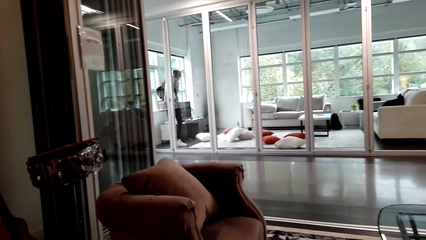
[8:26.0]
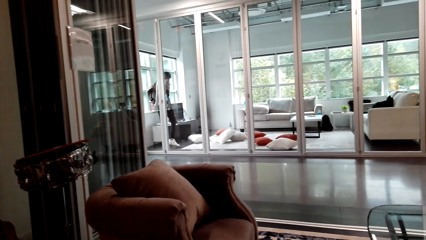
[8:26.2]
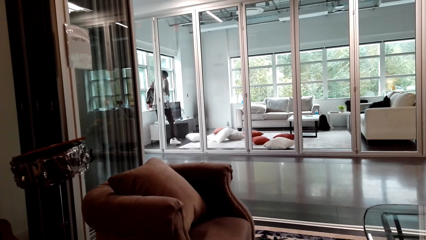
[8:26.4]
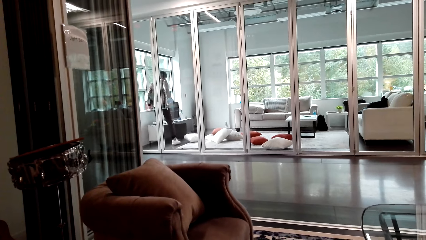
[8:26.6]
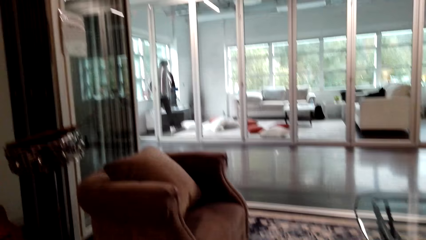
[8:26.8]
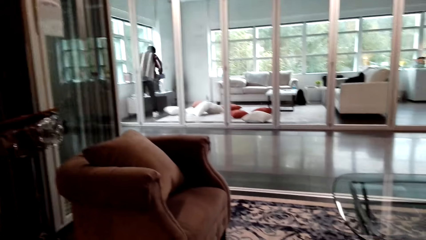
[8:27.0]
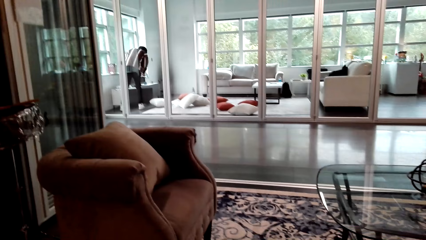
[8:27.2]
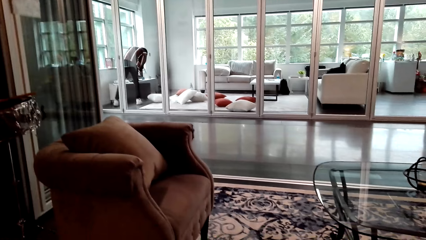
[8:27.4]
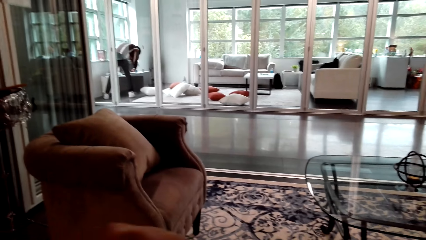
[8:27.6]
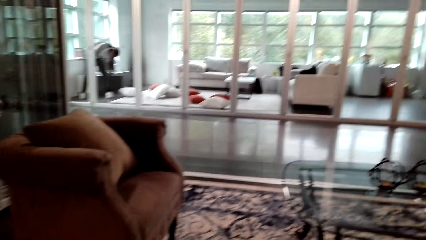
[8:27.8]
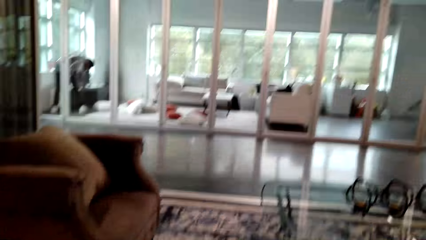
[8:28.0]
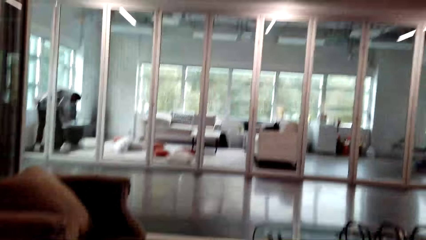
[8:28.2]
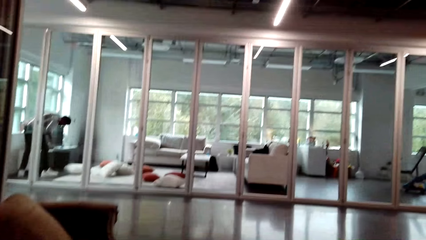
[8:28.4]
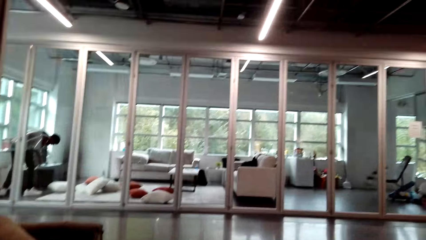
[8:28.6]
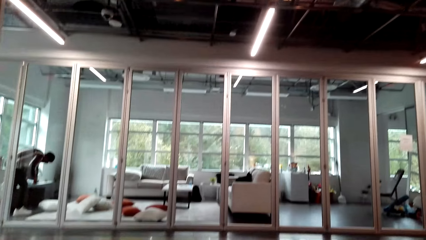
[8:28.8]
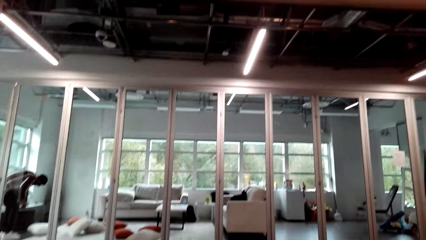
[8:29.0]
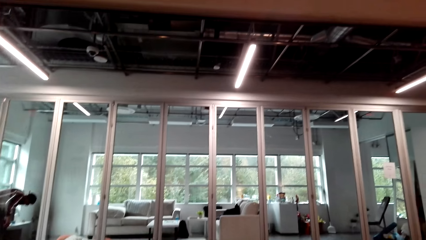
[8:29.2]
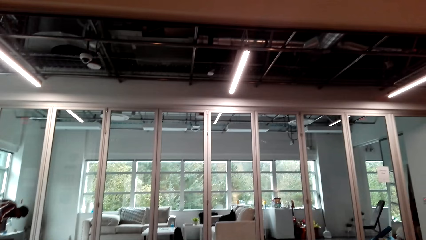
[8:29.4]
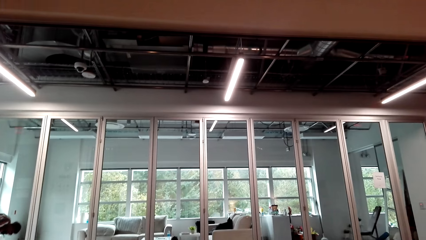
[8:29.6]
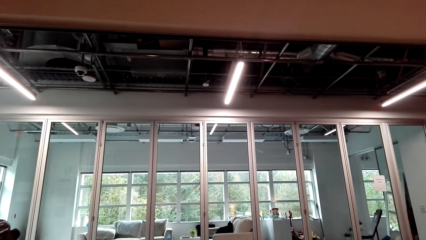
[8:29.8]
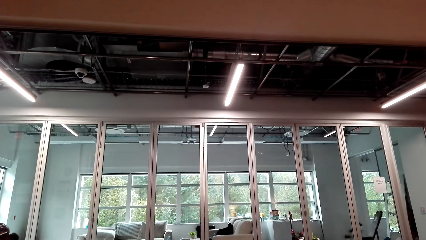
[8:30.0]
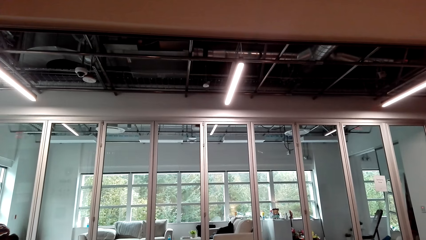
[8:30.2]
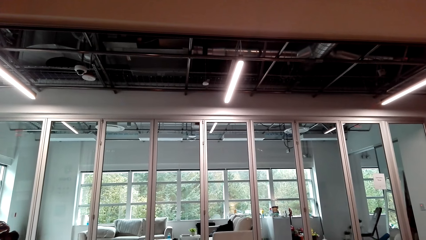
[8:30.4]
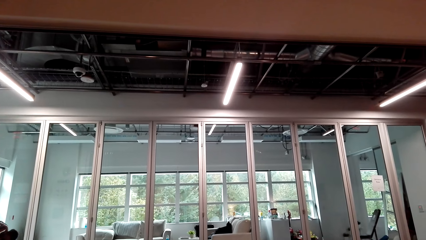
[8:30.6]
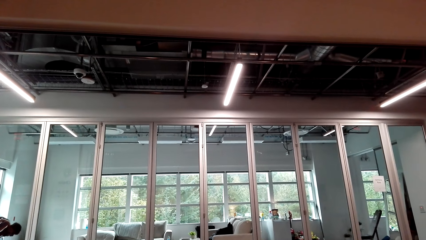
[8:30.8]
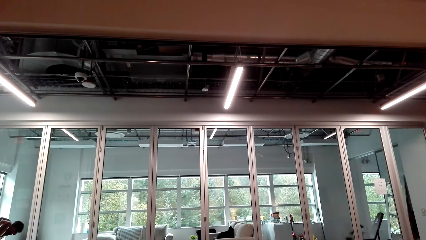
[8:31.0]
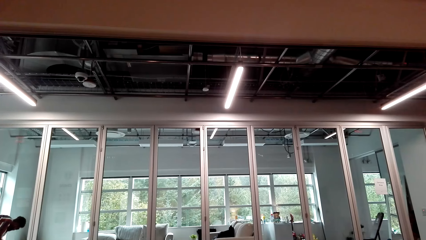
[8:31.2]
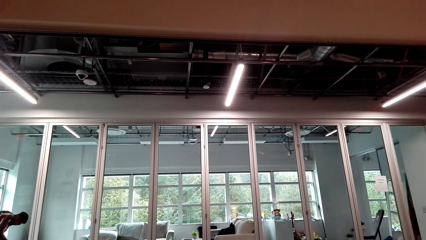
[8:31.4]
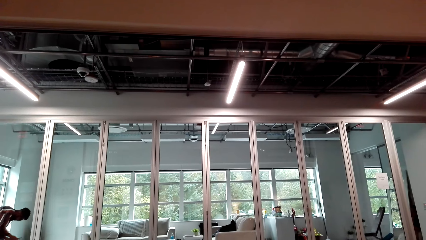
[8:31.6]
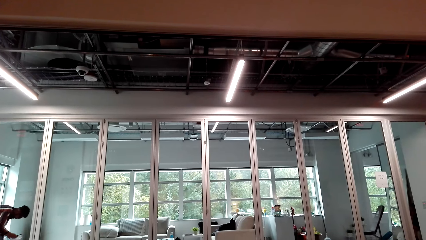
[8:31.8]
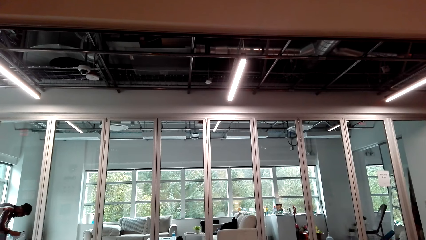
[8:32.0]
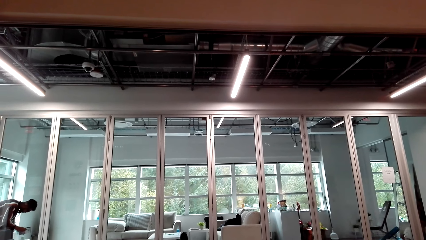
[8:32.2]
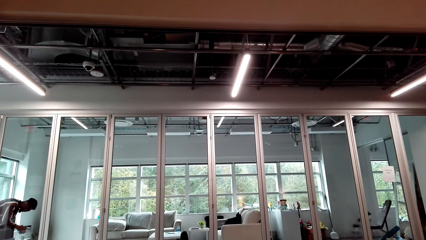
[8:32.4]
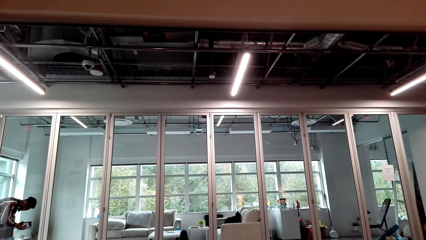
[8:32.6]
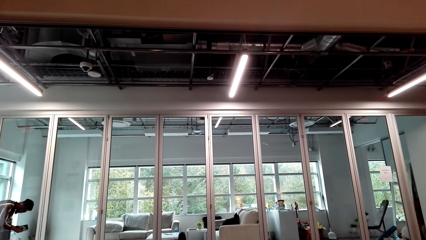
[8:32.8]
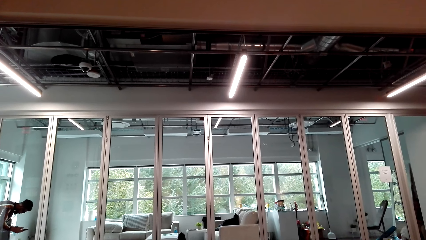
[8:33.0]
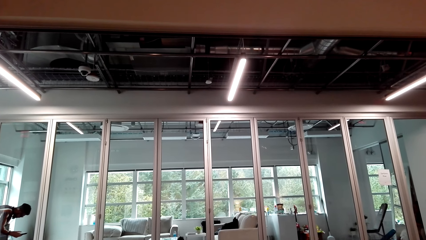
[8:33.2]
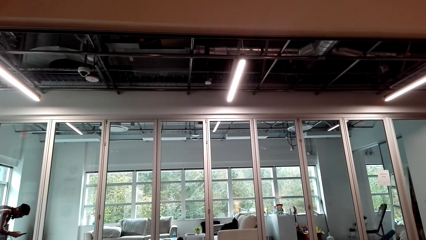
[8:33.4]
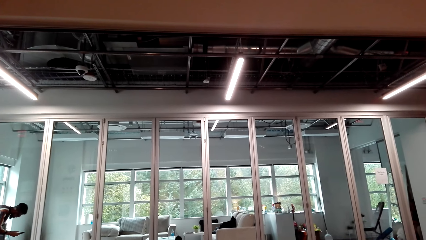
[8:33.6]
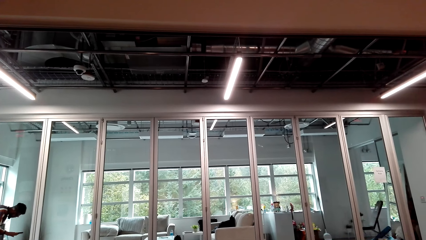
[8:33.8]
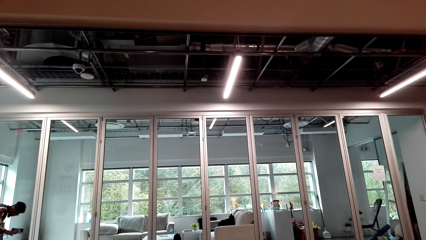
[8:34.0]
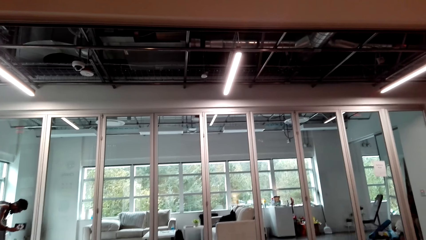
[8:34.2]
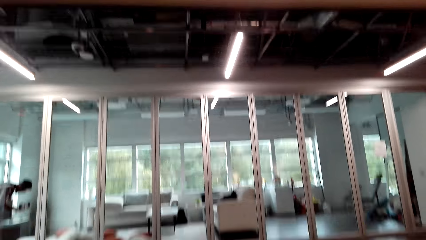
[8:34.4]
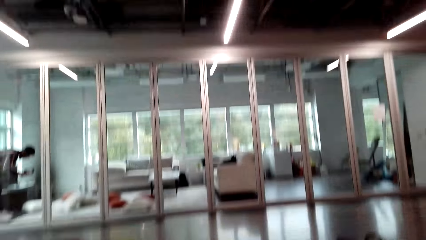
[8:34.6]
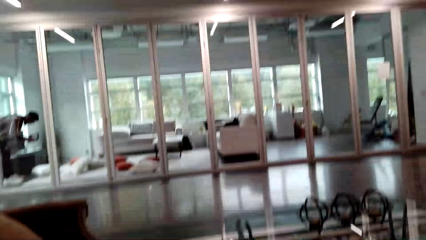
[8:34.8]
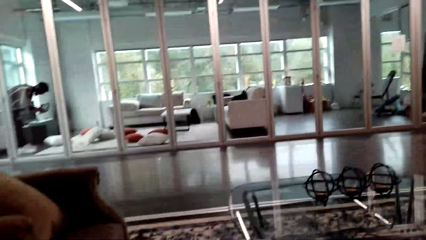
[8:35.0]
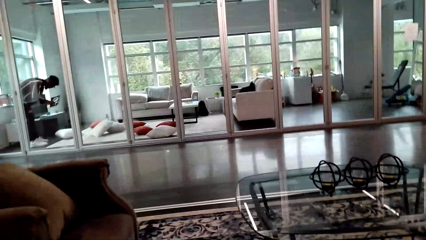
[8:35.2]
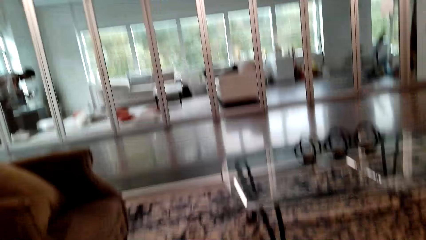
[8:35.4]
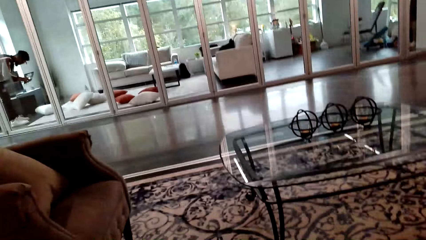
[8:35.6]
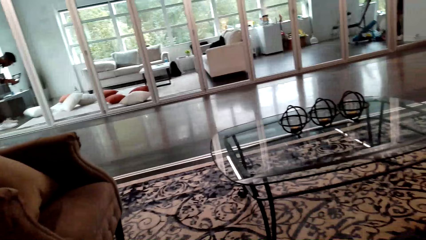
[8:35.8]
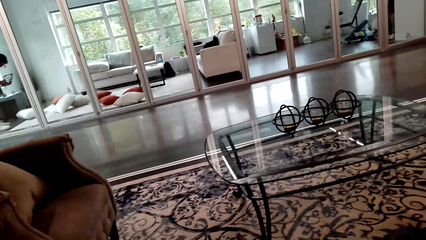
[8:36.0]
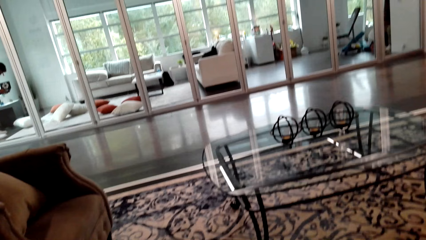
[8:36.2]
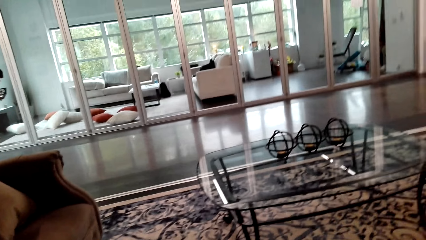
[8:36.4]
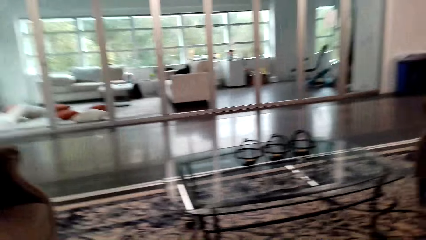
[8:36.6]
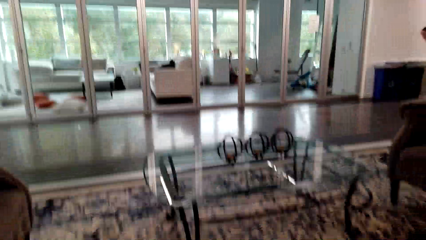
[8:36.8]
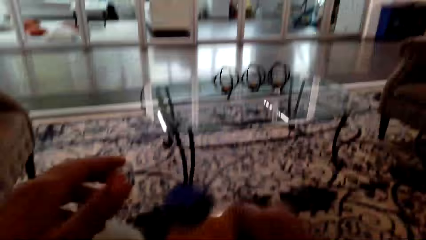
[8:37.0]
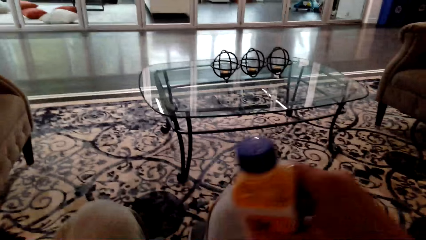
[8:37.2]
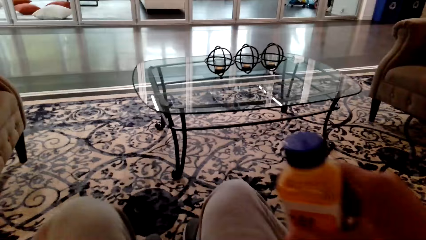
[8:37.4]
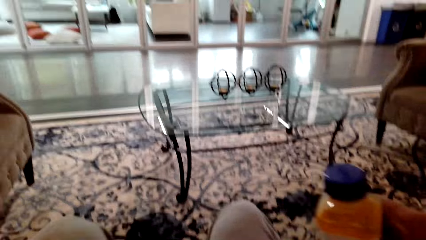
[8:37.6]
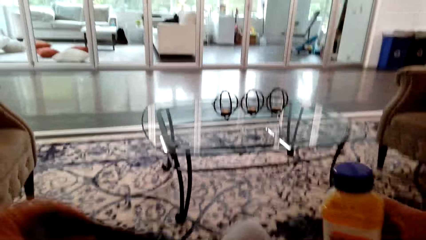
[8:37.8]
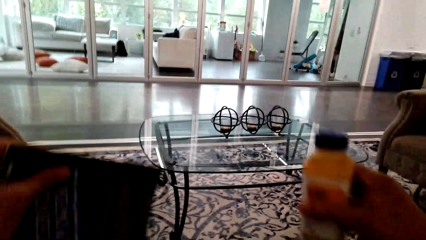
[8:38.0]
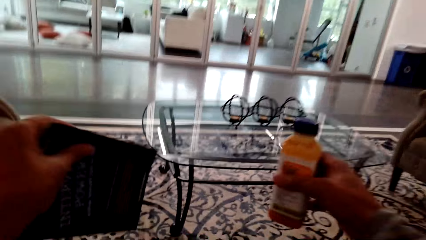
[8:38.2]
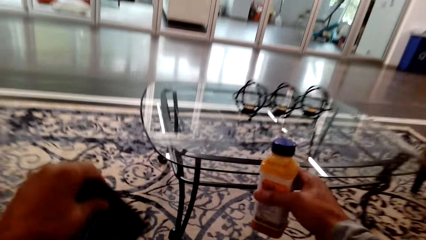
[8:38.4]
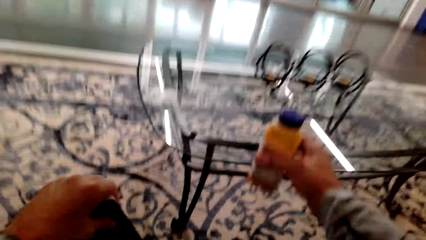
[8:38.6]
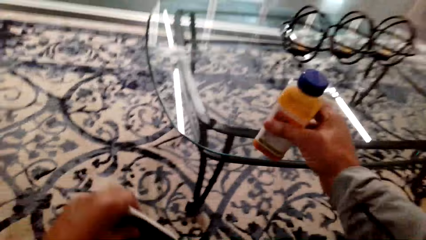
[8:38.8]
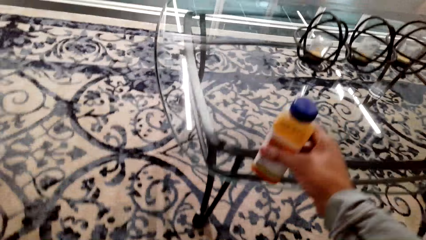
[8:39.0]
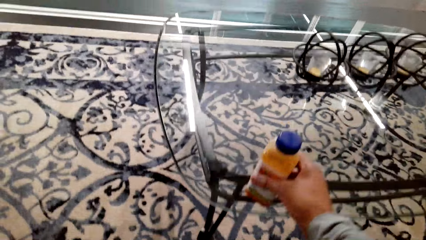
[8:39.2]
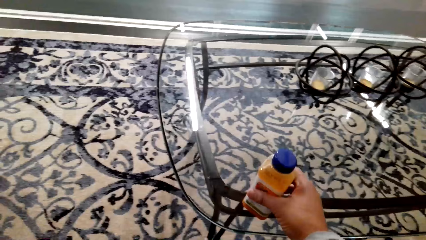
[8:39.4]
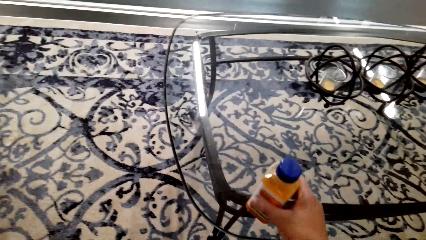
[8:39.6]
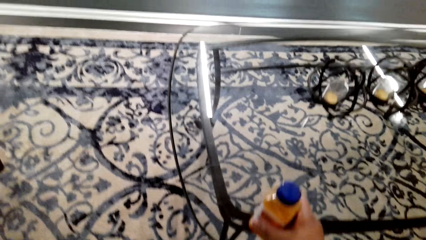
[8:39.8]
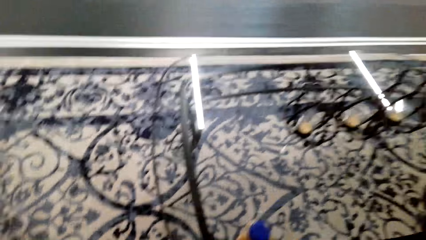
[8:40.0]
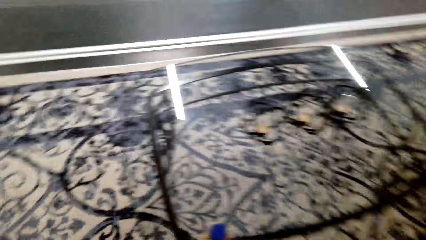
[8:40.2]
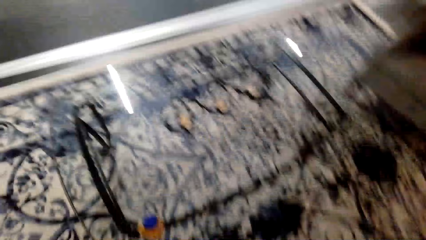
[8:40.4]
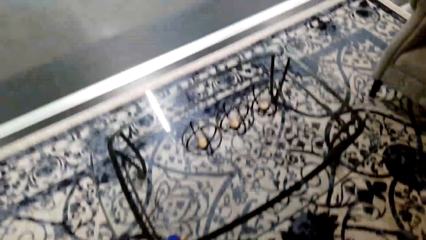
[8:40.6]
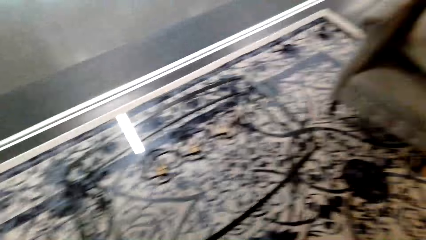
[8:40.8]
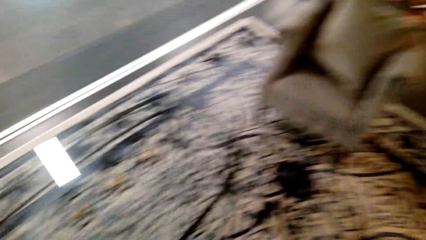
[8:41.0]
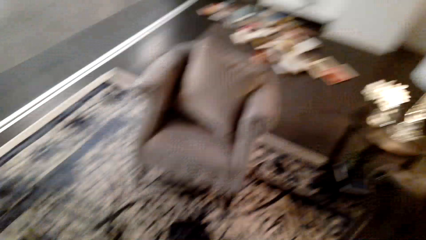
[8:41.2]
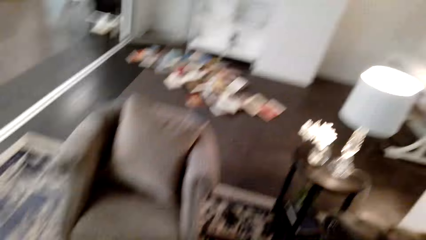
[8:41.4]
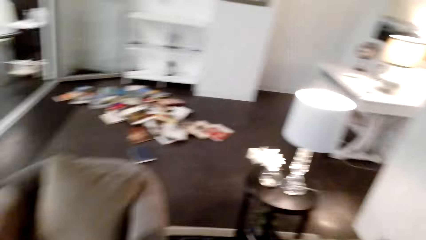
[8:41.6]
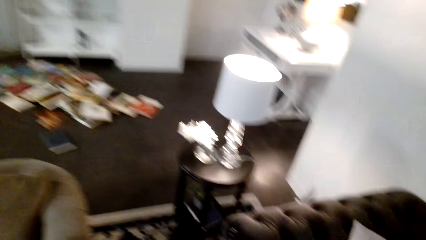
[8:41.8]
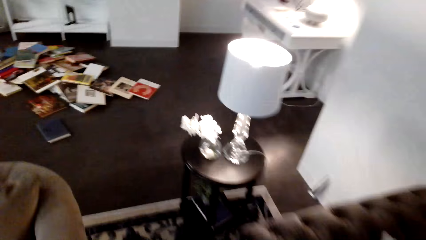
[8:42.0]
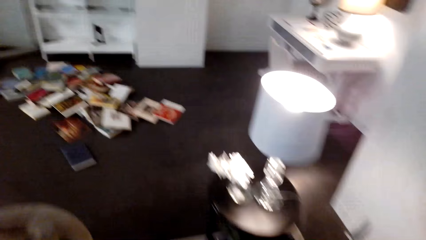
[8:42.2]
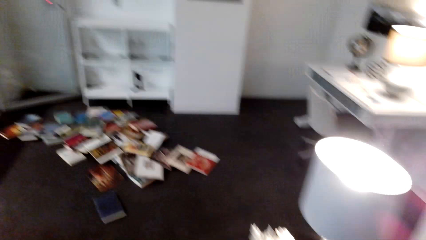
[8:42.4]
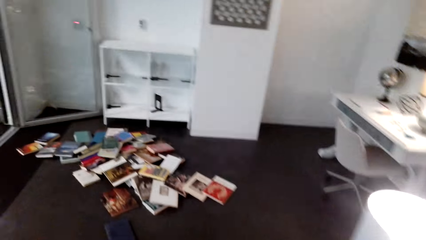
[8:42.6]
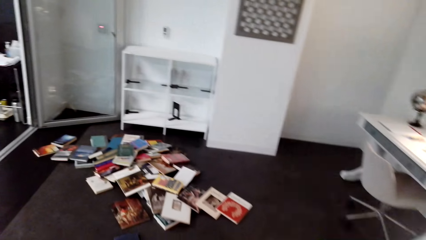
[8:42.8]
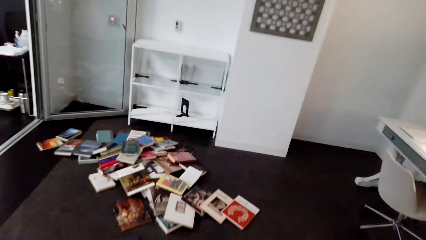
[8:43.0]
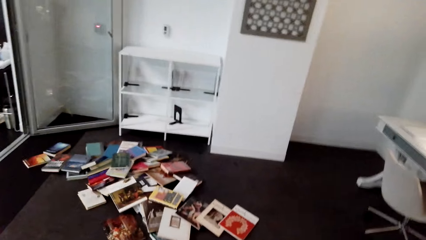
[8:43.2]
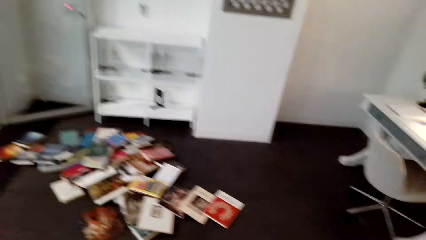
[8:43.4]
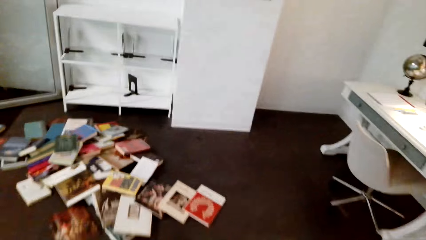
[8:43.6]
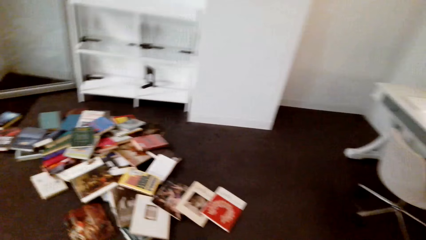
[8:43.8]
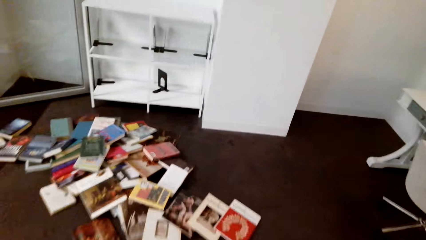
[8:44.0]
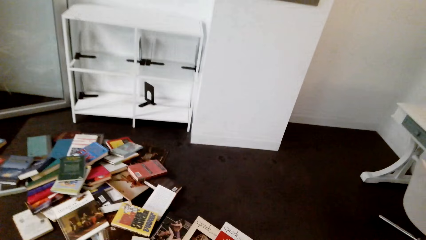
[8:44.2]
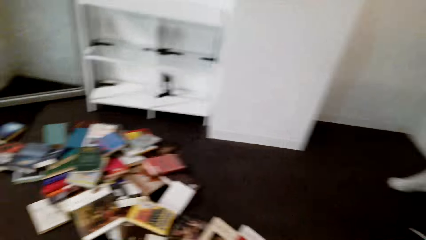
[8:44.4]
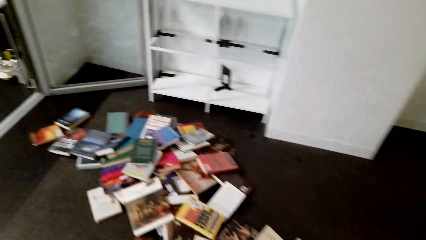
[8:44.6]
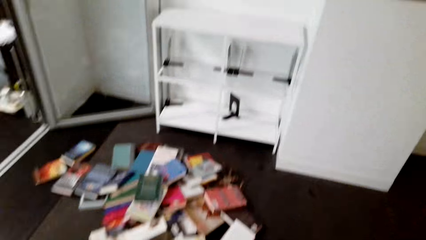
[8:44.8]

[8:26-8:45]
The camera wearer opens the juice. They drink the juice. A person opens something. The camera wearer puts the bottle on the table. They walk around the room.
